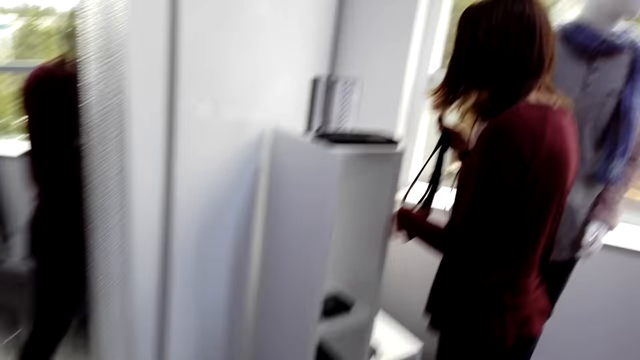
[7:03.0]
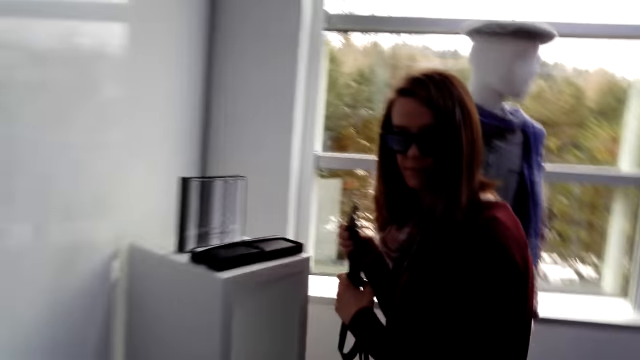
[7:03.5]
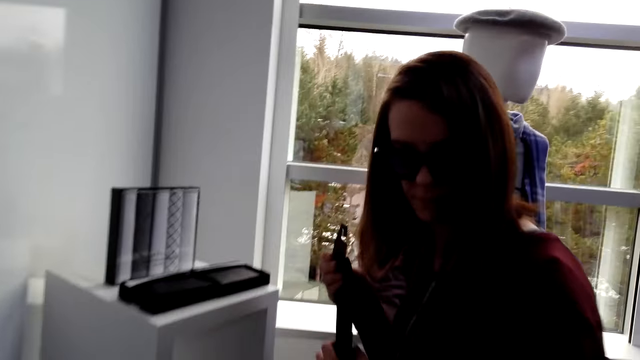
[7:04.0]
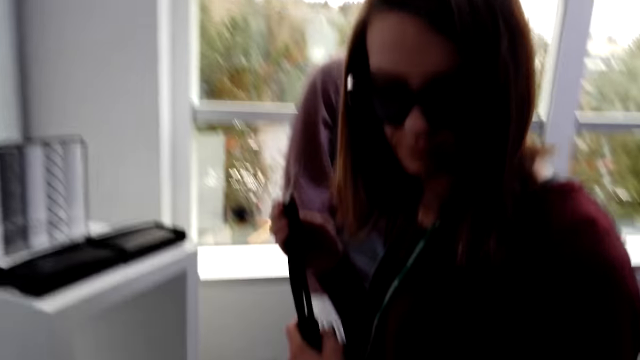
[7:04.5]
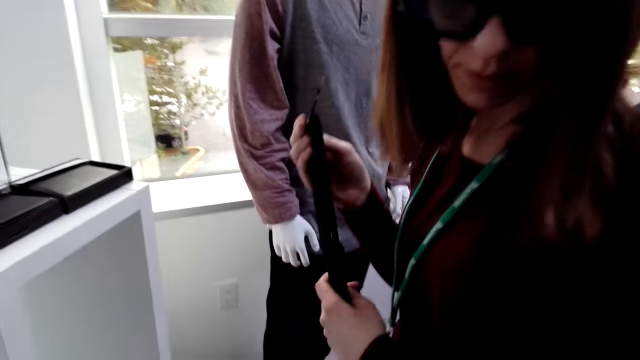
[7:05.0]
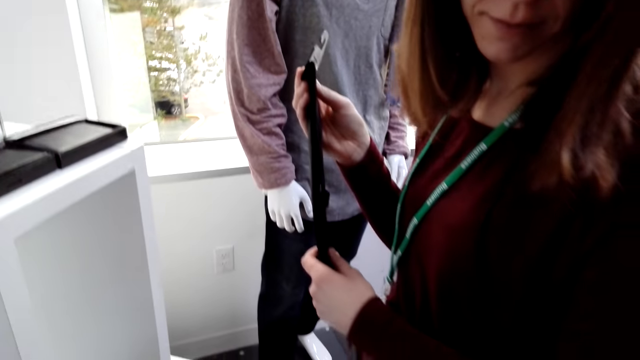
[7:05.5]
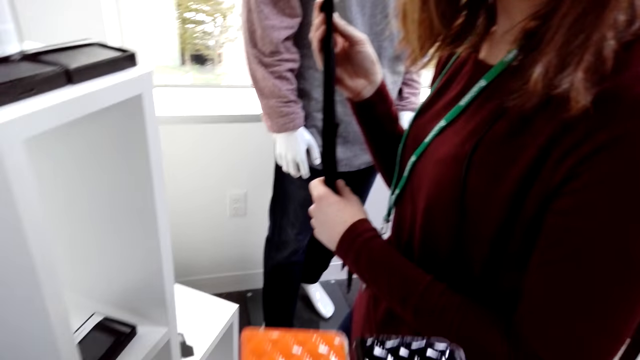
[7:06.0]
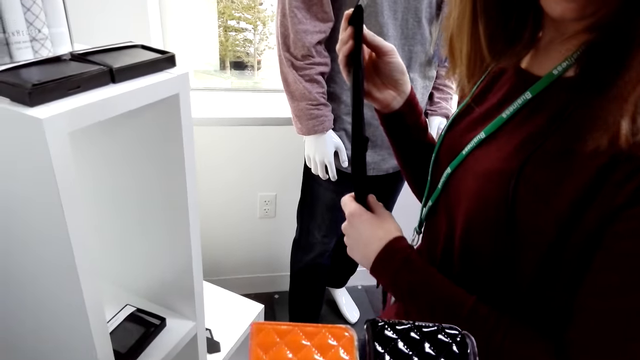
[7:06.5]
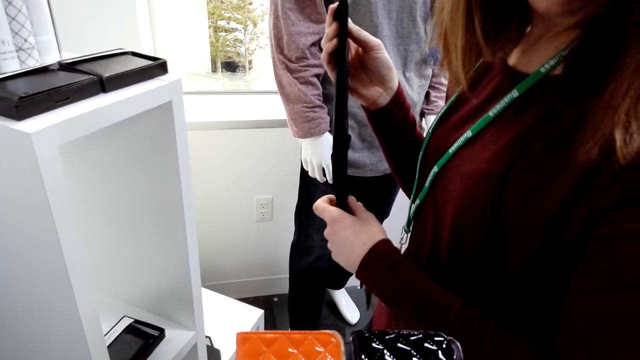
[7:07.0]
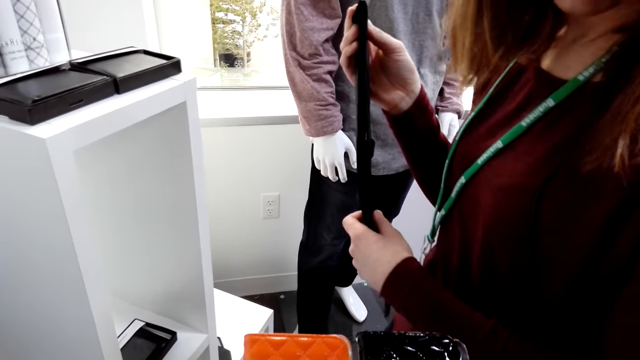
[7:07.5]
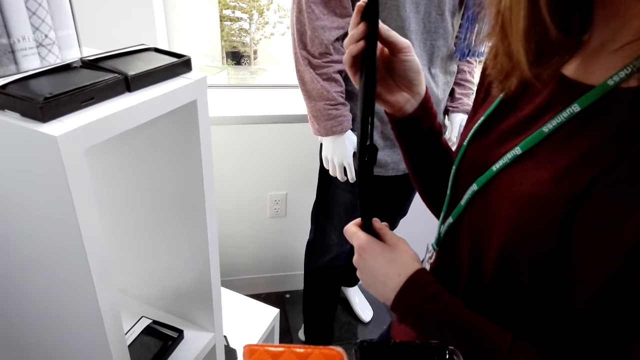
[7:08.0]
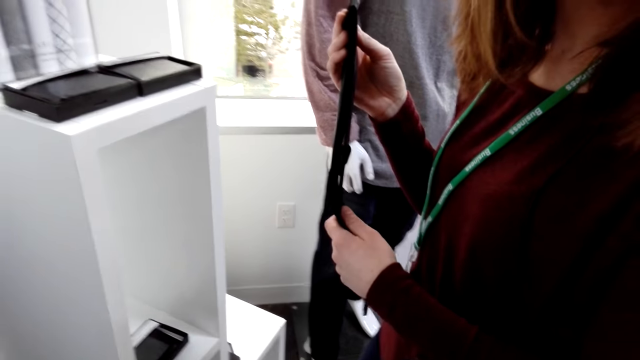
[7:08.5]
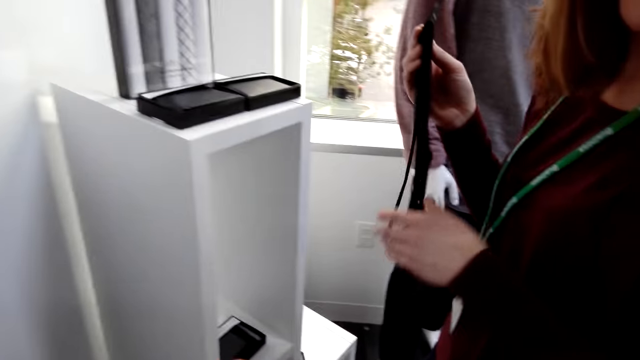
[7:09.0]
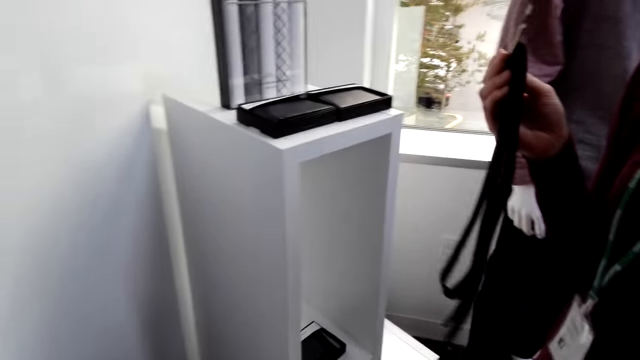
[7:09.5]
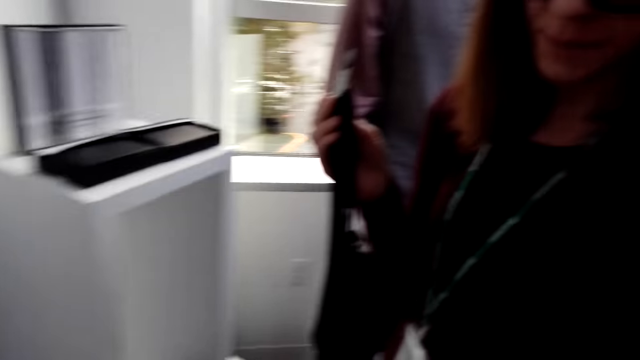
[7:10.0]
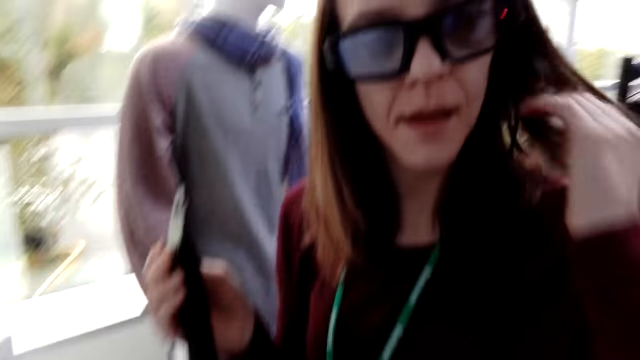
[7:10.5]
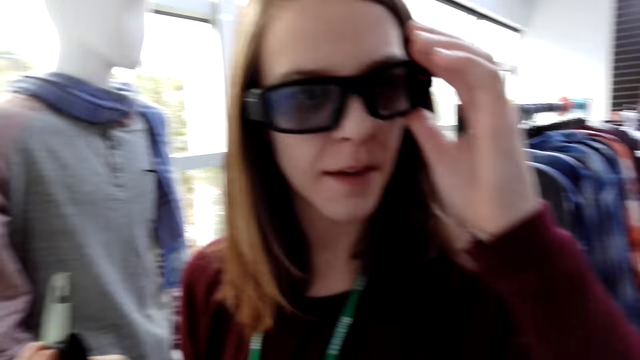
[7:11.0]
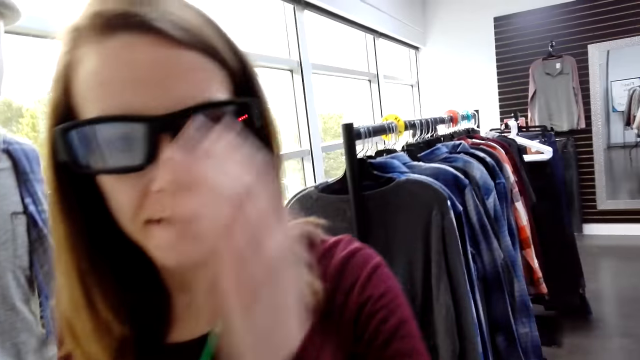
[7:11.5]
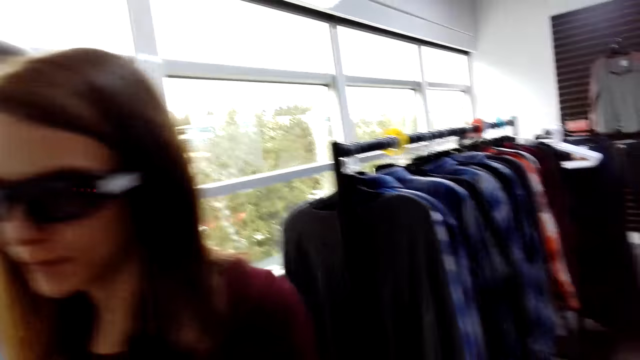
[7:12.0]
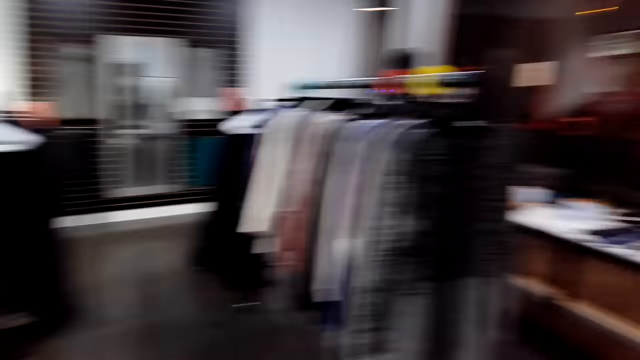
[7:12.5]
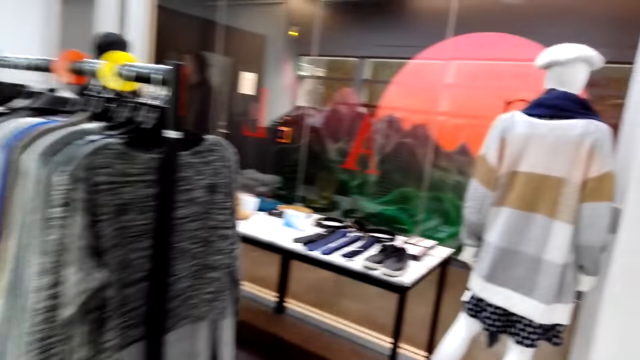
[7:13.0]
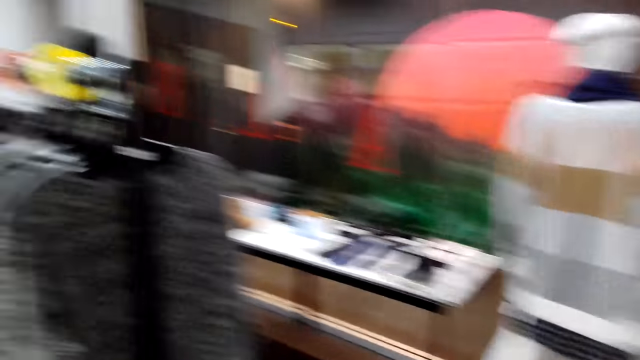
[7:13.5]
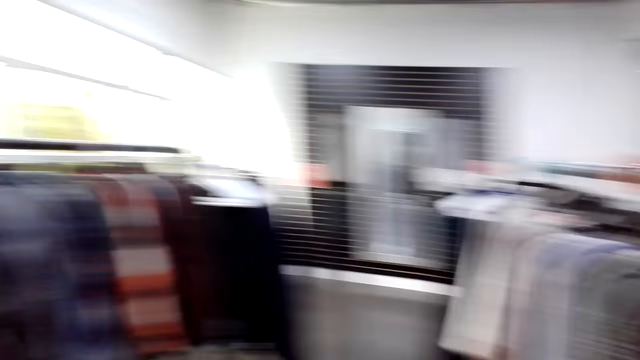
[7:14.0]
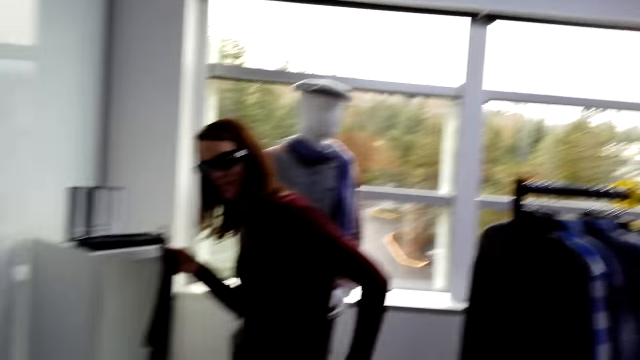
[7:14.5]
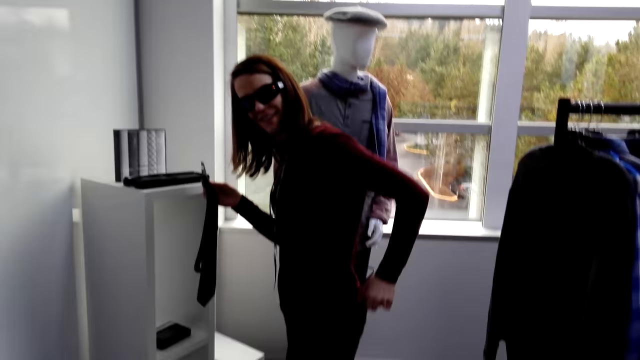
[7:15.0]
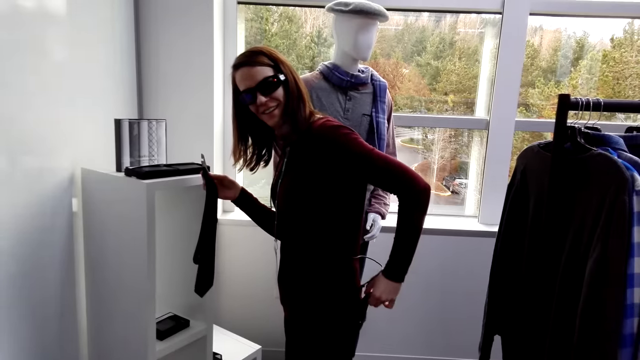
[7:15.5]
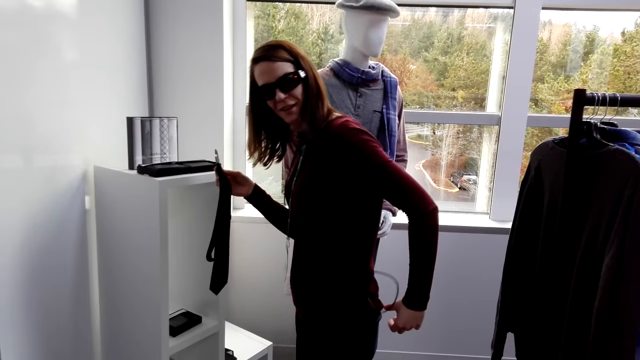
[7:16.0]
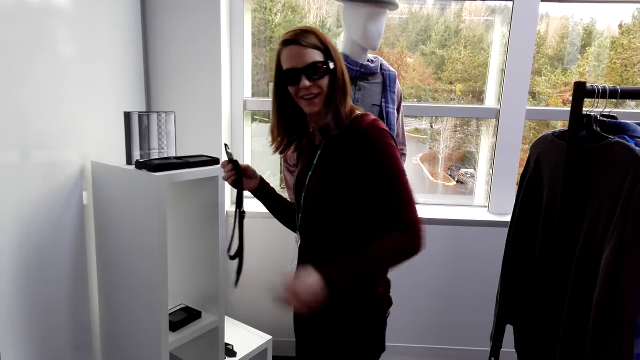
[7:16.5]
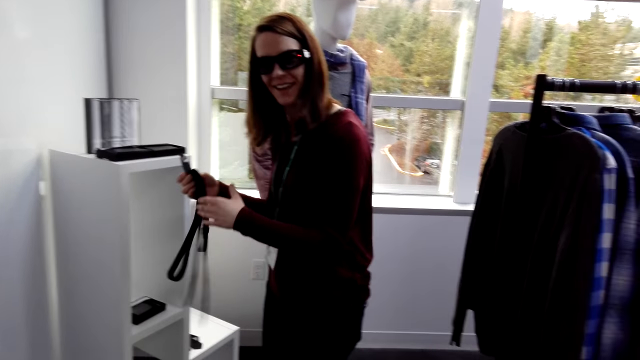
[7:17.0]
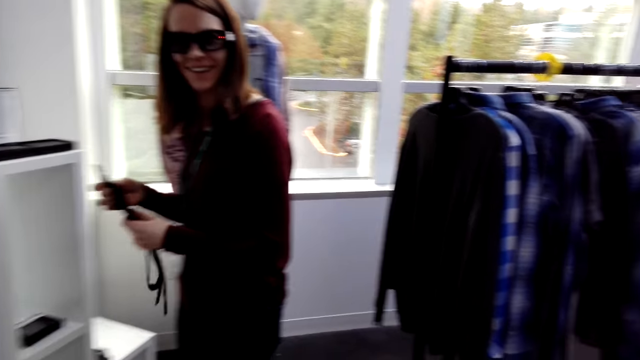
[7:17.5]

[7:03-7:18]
A woman holds a belt. The camera wearer speaks to the woman. The woman looks at the purses and speaks to the camera wearer. The camera wearer holds the purses and looks at the purses. They converse to the woman. They look at the woman. The woman touches the shades. The camera wearer walks in the clothes store. They turn around. They look at the woman. They look around the clothes store. The woman speaks to the camera wearer.

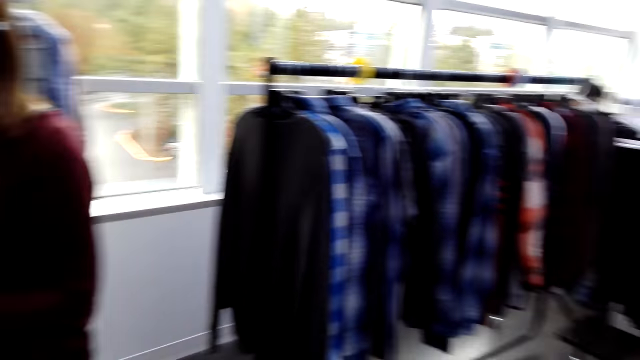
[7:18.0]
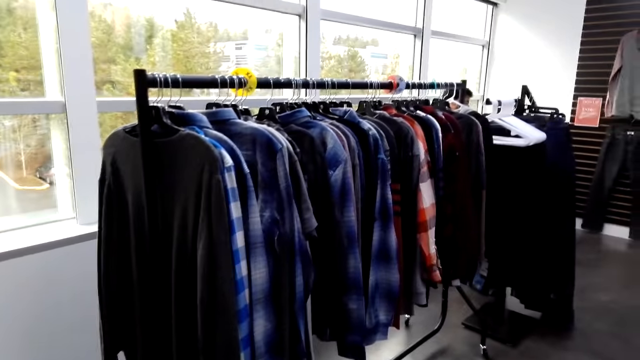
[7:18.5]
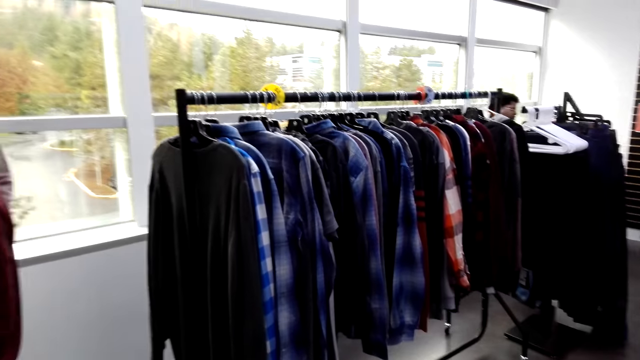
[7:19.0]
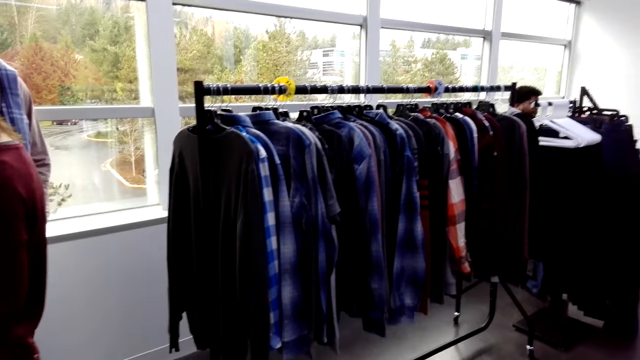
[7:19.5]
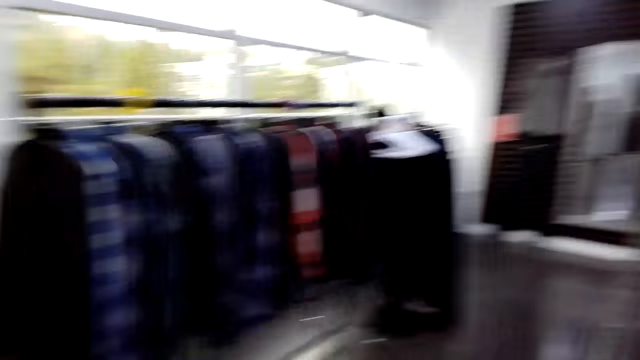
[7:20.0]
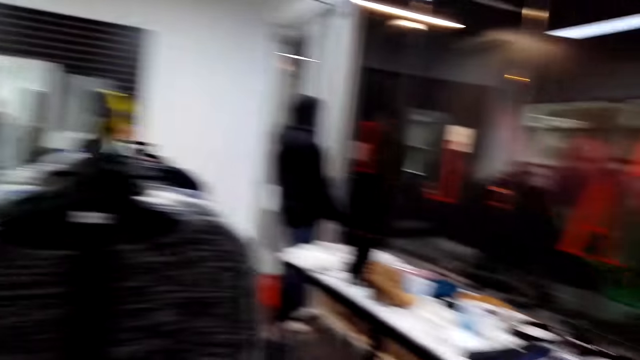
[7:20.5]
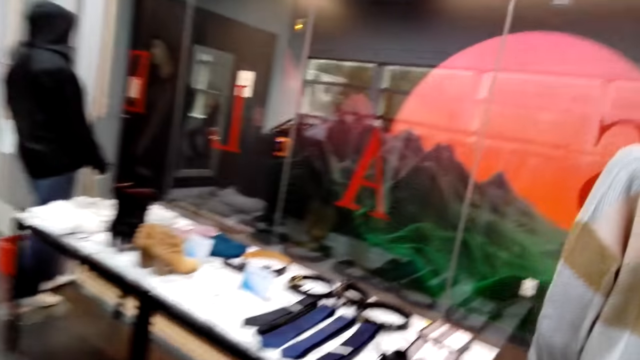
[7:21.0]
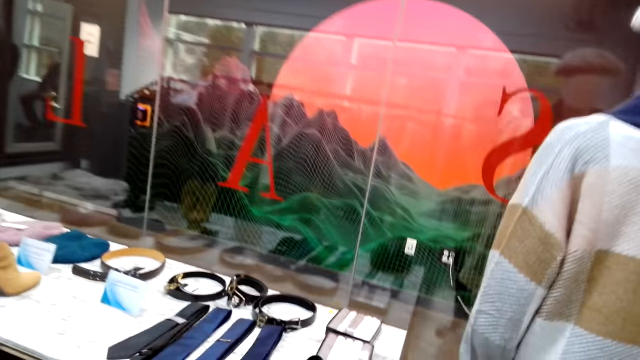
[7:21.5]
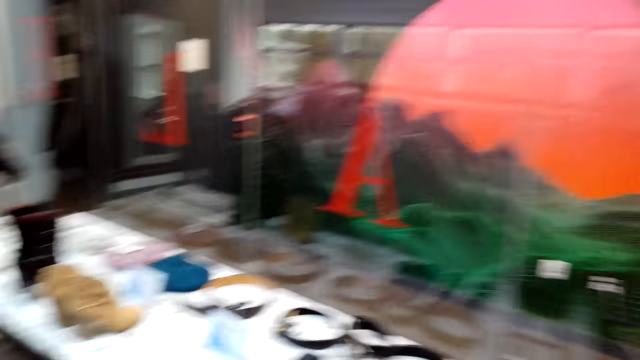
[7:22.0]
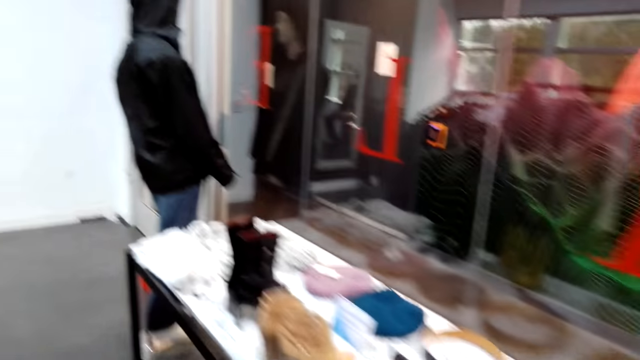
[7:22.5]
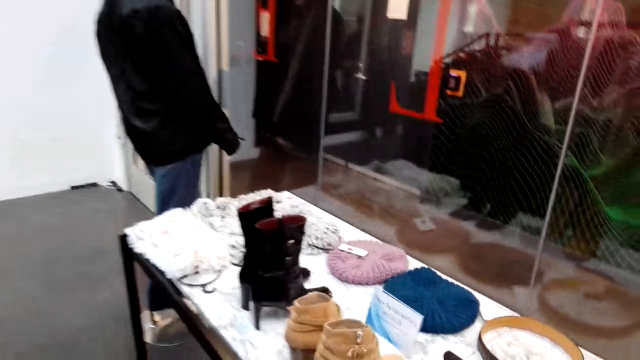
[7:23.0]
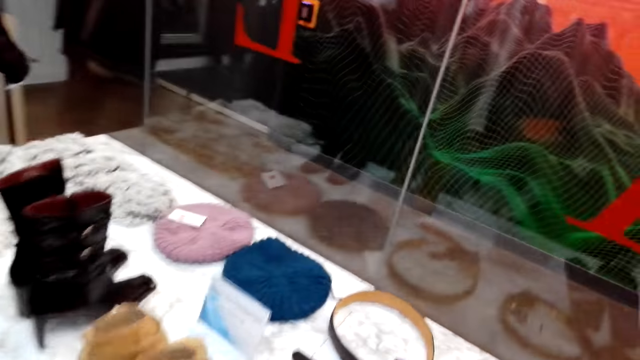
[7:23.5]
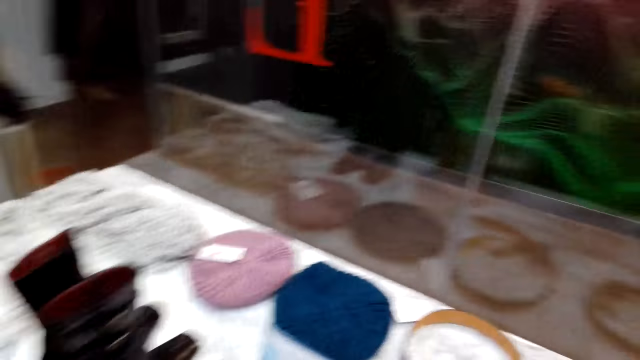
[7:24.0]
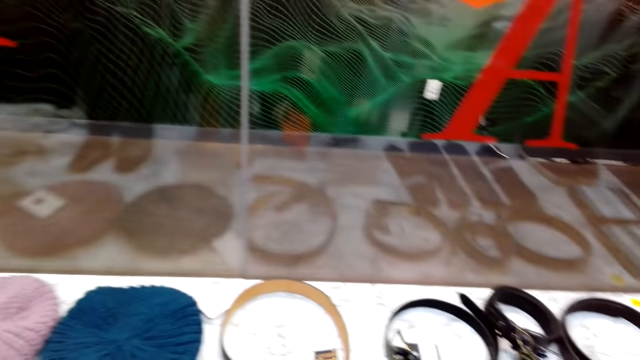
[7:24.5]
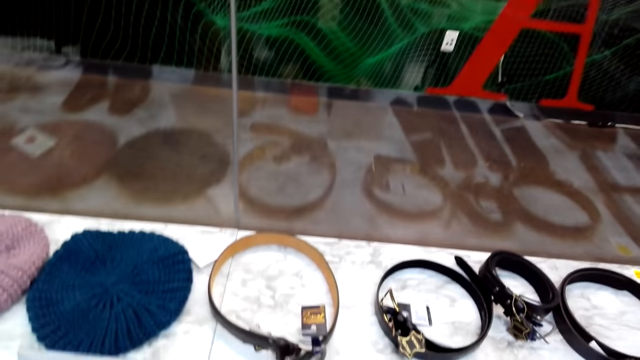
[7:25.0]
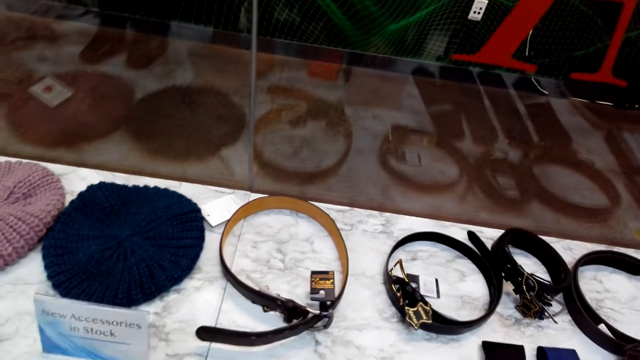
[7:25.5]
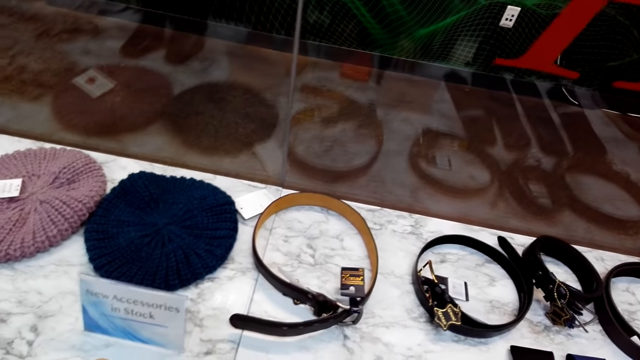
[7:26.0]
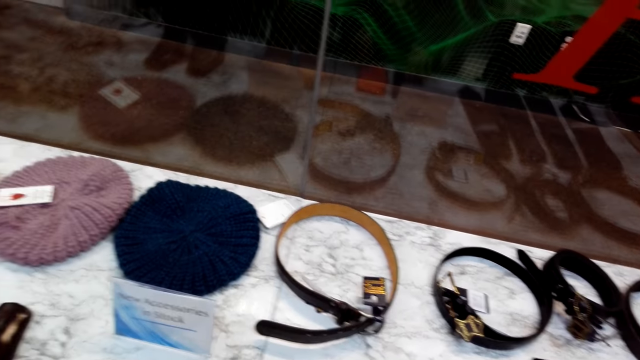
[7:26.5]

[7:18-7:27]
The camera wearer looks around the clothes store. They look at the clothes. A woman converses to the camera wearer. The camera wearer turns around and walks in the clothes store. They respond to the woman. They look at the surface. They place the purse on the surface. They look at the surface.
